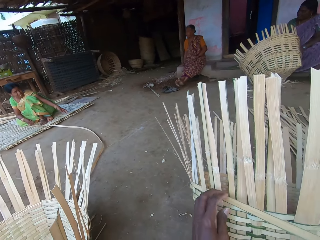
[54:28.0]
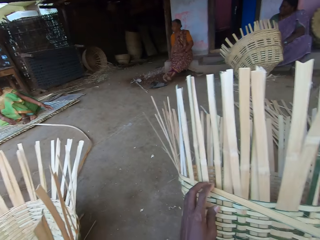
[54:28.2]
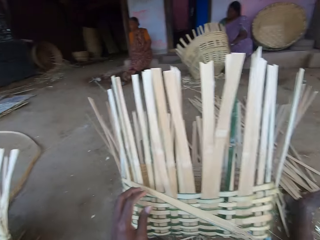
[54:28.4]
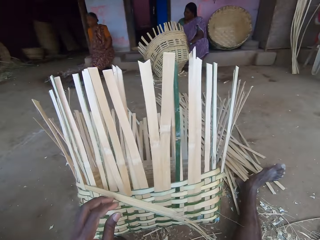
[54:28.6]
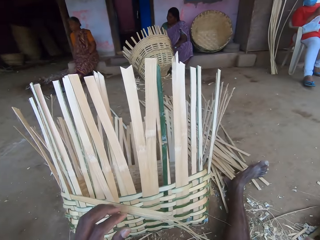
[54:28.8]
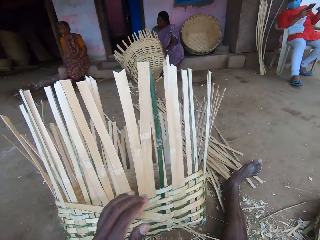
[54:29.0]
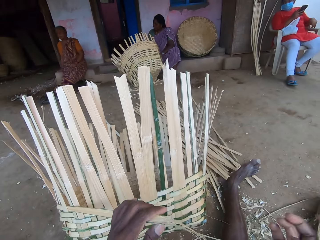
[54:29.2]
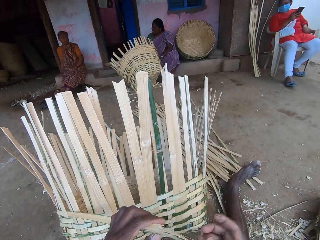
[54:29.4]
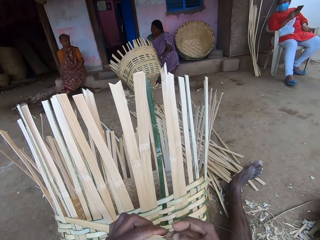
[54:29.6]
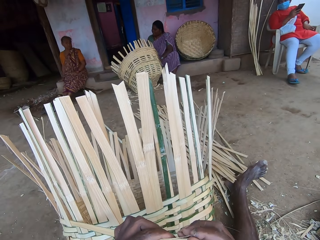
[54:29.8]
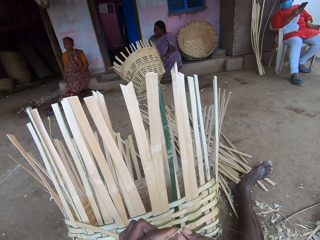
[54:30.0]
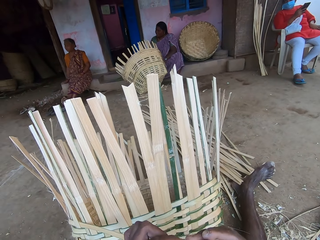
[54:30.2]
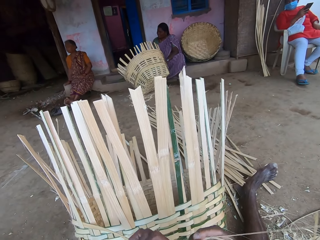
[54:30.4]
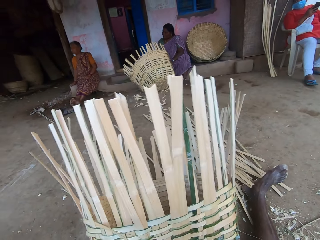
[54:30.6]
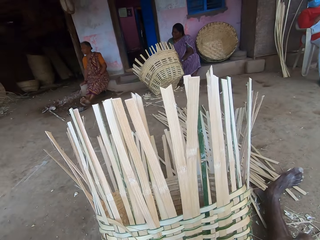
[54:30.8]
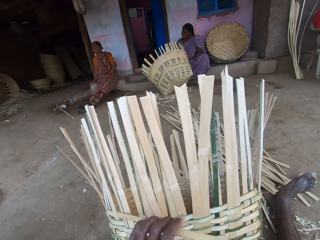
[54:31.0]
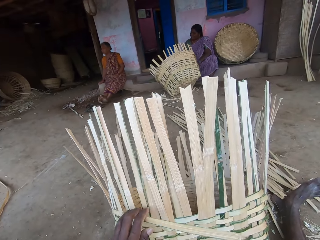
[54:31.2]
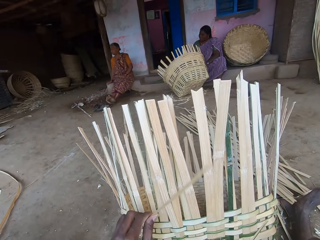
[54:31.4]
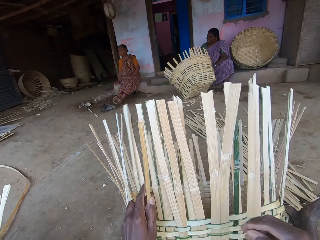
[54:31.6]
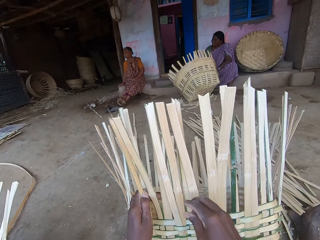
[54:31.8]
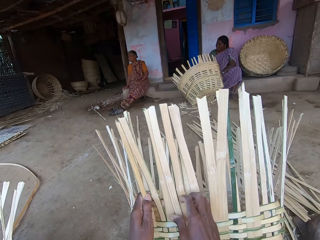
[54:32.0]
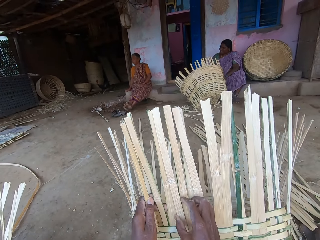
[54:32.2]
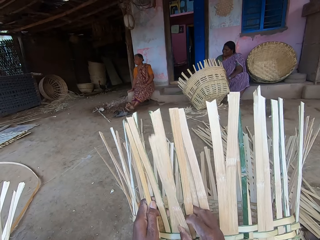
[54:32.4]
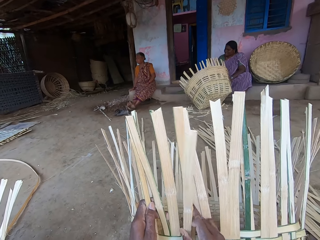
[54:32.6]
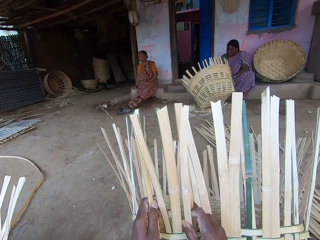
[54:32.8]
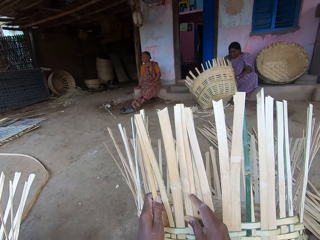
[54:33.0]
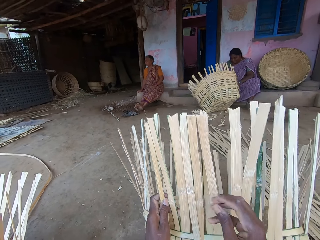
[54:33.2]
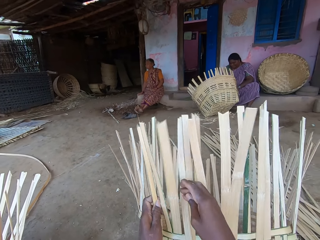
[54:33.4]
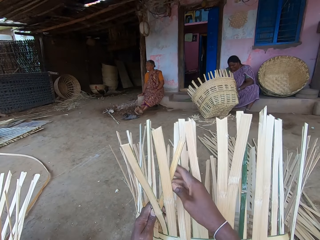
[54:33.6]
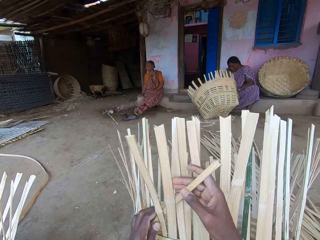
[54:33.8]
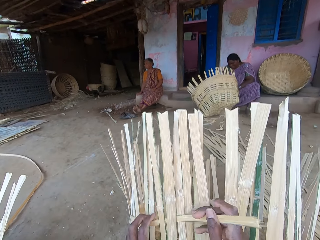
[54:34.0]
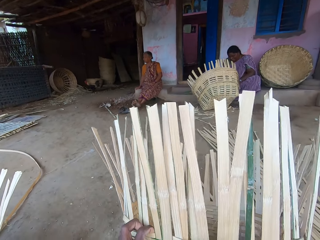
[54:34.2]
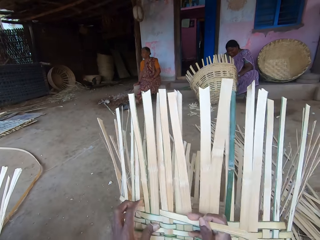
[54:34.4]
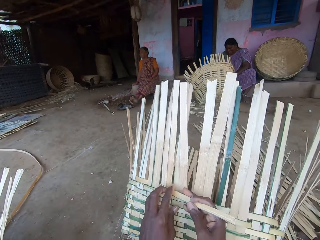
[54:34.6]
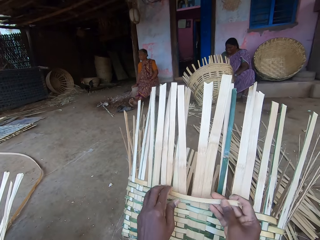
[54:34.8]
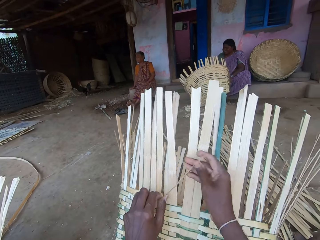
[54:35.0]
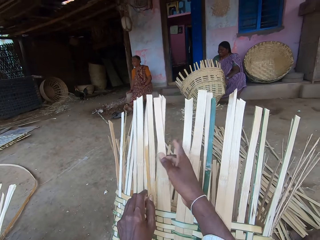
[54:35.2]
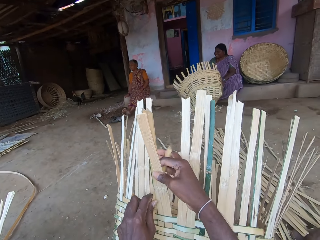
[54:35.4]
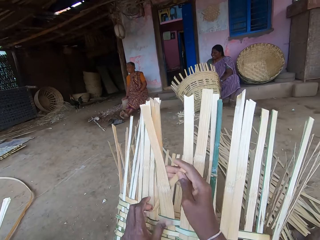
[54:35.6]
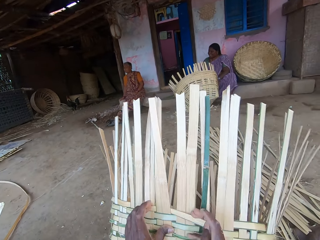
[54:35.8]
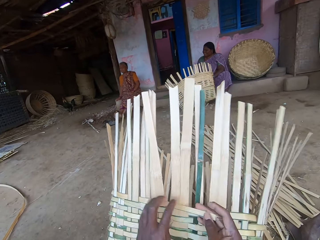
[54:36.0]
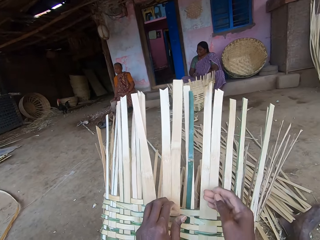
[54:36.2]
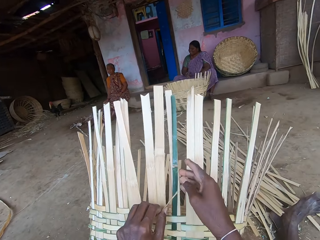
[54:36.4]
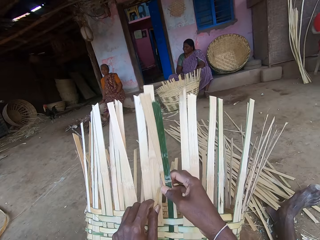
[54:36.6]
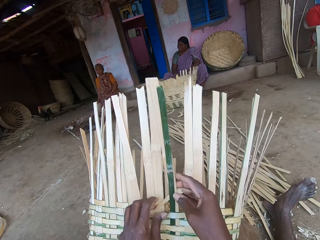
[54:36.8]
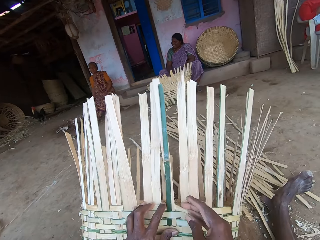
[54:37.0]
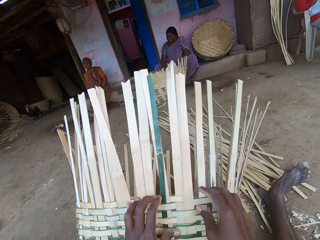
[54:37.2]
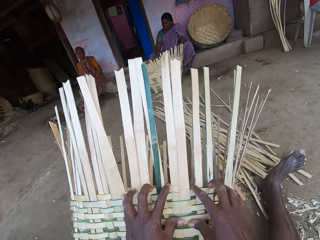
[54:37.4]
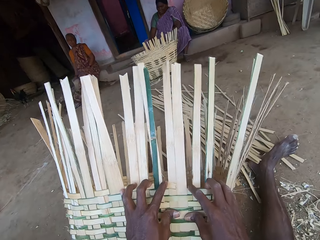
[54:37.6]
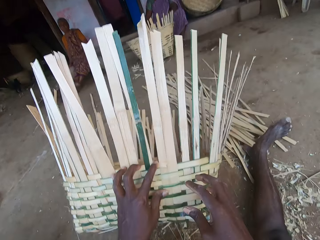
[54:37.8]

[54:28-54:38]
The camera wearer holds the bamboo strip with his left hand. He cuts the bamboo strip with his right hand. He touches the fiber. He weaves the bamboo strip in the basket with both hands.

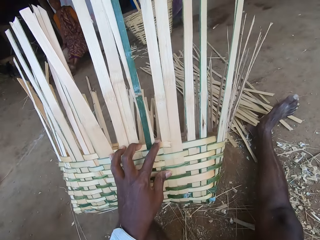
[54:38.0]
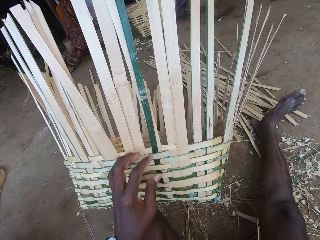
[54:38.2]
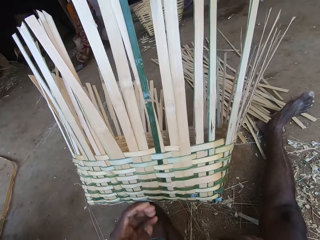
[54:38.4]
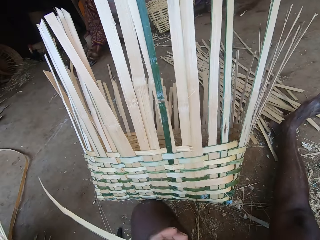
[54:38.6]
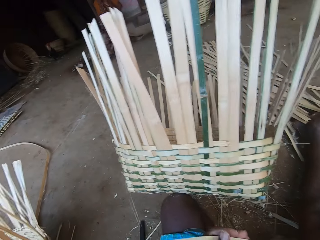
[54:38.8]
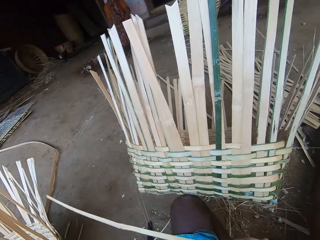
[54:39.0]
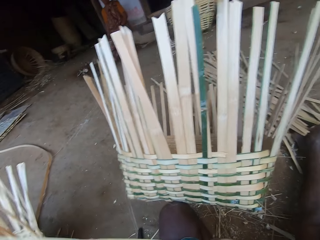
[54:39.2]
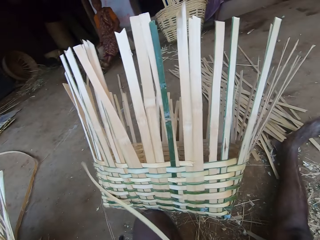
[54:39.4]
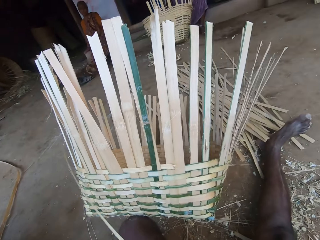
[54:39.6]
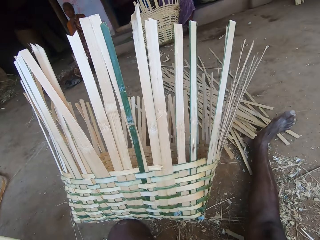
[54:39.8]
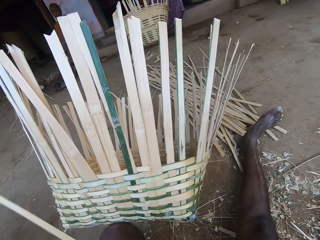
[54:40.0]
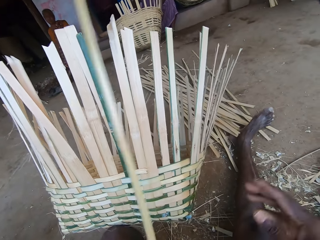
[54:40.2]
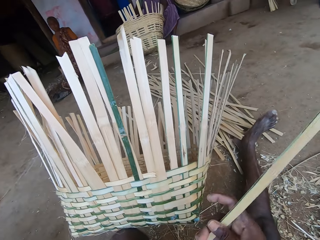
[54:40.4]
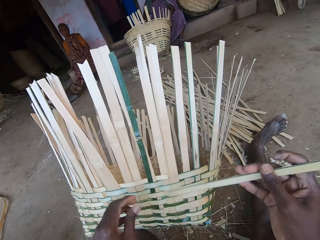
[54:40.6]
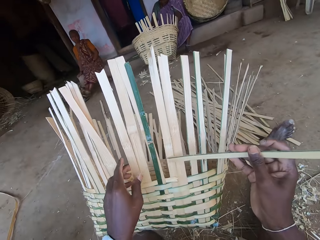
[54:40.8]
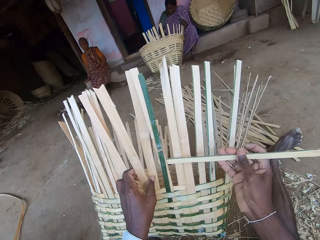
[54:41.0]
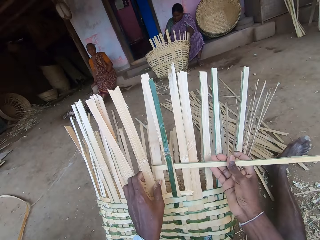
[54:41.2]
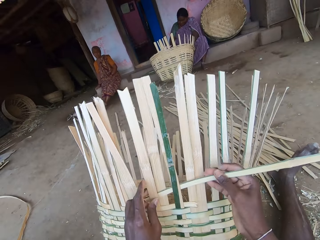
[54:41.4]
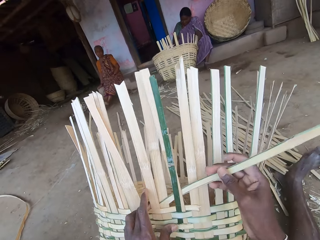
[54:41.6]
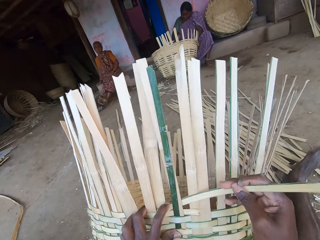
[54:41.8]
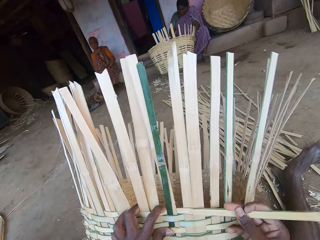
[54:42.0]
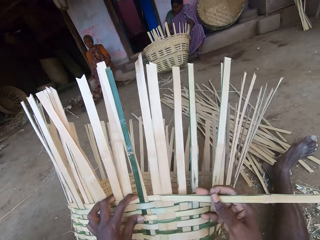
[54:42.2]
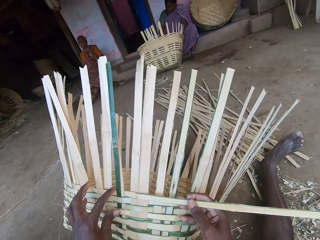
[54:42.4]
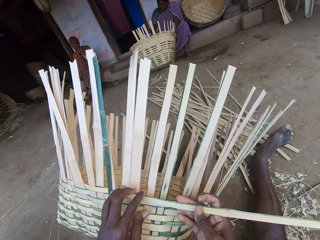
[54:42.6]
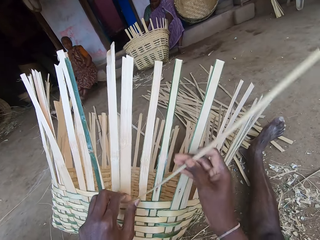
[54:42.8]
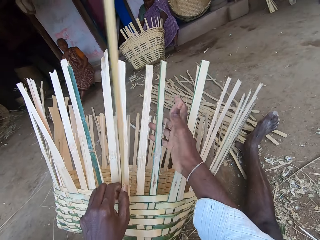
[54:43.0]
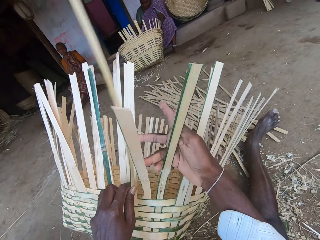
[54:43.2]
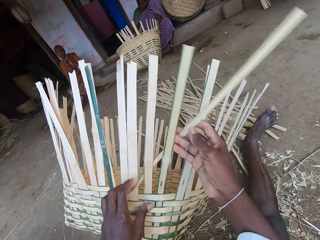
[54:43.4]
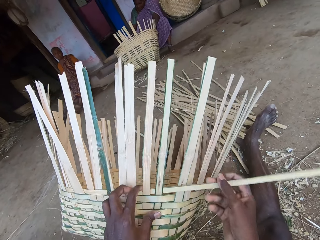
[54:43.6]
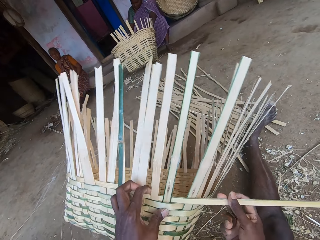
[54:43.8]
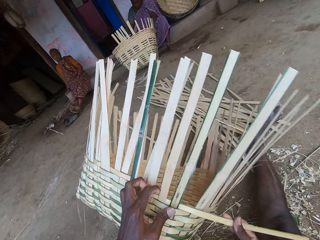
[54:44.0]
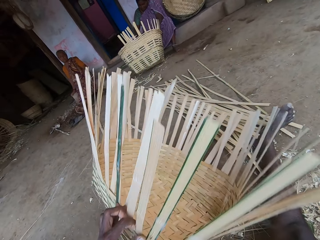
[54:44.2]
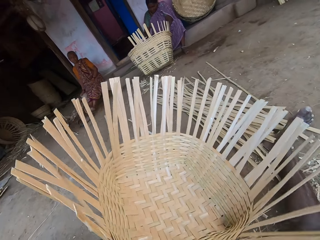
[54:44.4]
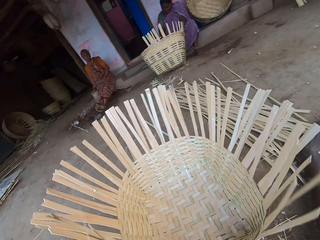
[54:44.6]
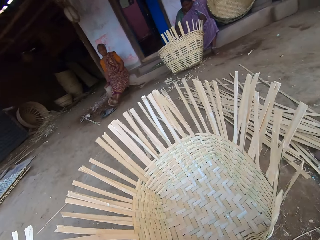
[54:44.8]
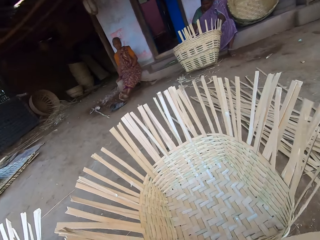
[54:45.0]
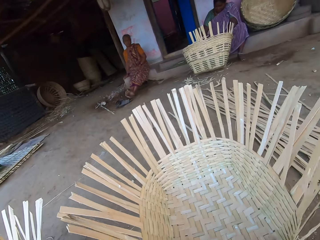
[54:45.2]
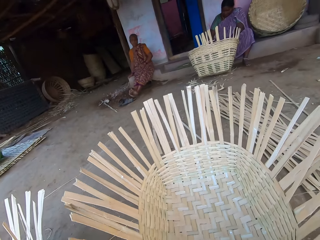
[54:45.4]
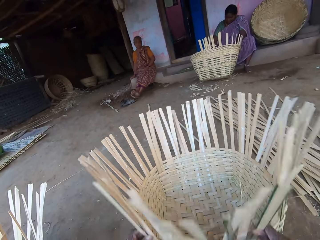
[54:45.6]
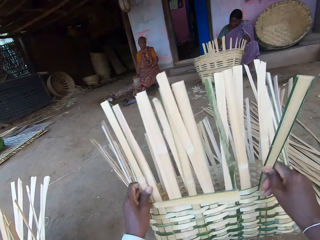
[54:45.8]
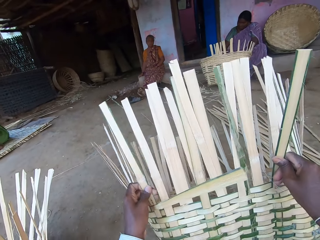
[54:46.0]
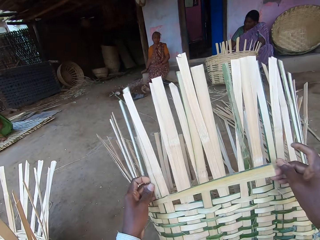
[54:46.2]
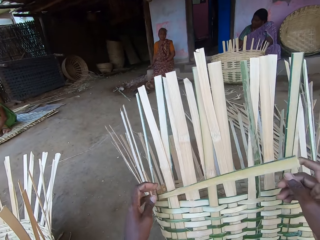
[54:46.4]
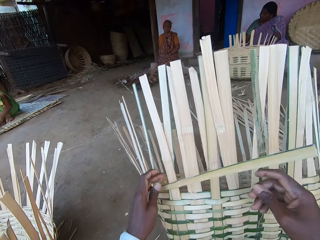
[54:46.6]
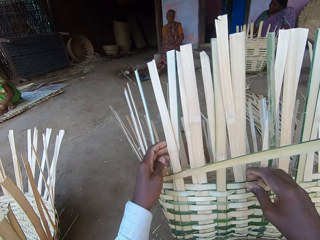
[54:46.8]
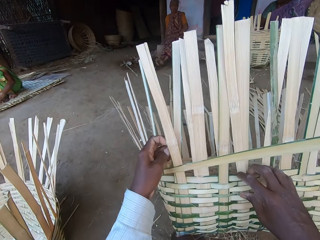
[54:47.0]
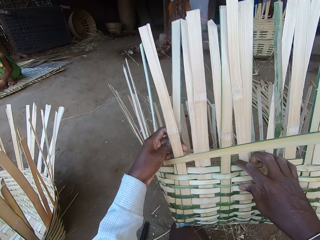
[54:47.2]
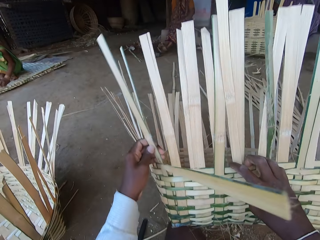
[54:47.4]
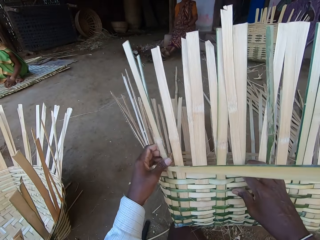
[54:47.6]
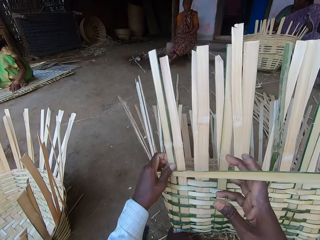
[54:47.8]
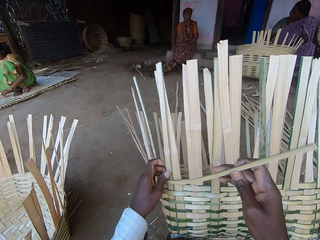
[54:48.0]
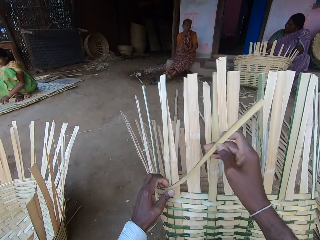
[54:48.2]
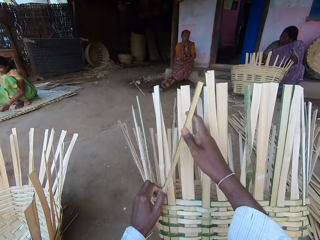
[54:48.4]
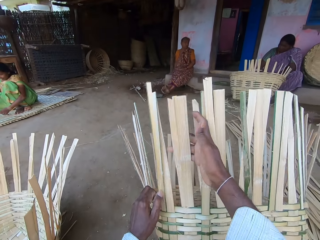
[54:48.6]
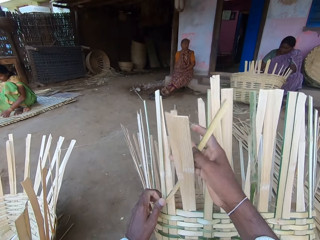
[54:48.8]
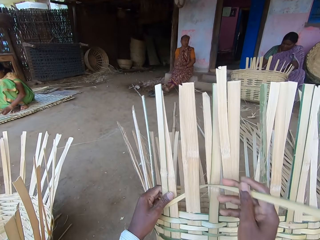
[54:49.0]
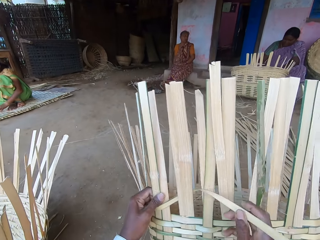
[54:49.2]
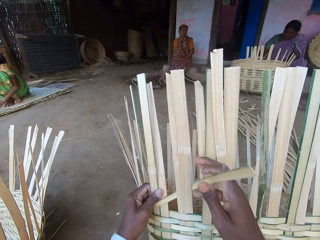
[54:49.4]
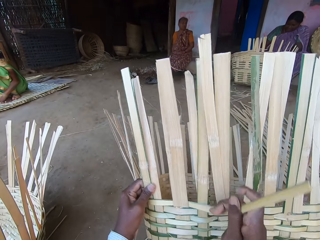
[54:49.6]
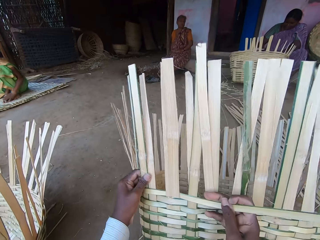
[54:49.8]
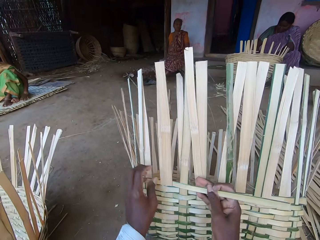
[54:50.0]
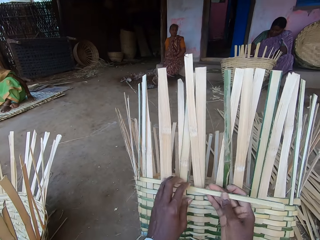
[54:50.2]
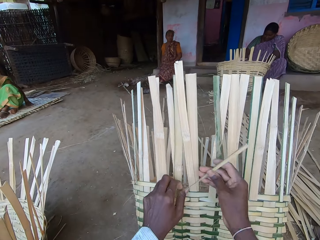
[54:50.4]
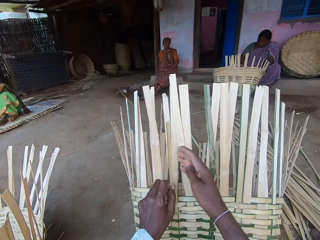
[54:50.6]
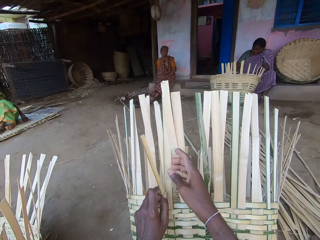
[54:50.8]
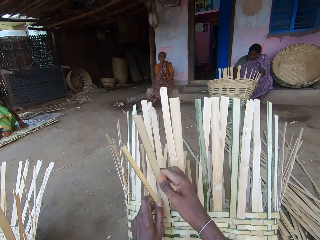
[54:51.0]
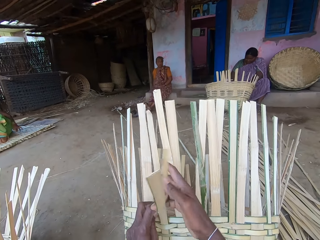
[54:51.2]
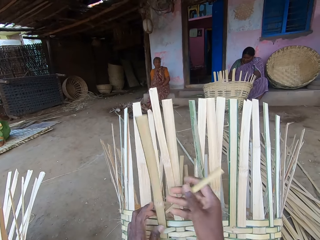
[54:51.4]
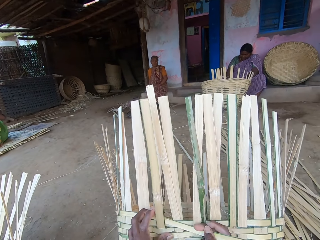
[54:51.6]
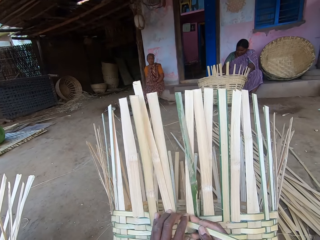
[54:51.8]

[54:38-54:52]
The camera wearer picks a bamboo strip from the ground with his right hand. He holds the bamboo strip with his left hand. He passes the bamboo strip to his right hand with his left hand. He places the bamboo strip in the basket with both hands. He weaves the bamboo strip in the basket with both hands. He turns the basket. He lifts the basket from the ground with both hands. He holds the basket. He weaves the bamboo strip in the basket with both hands.
